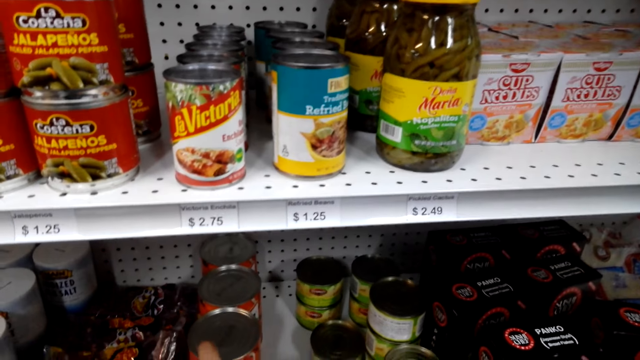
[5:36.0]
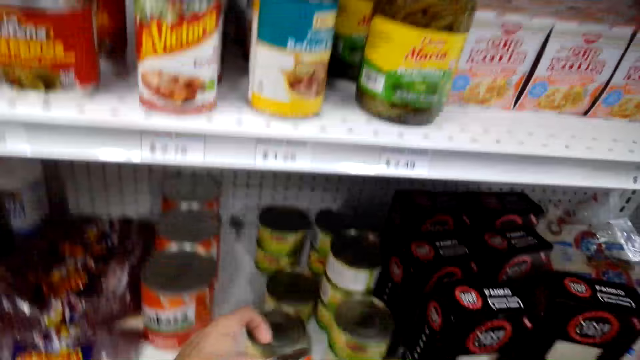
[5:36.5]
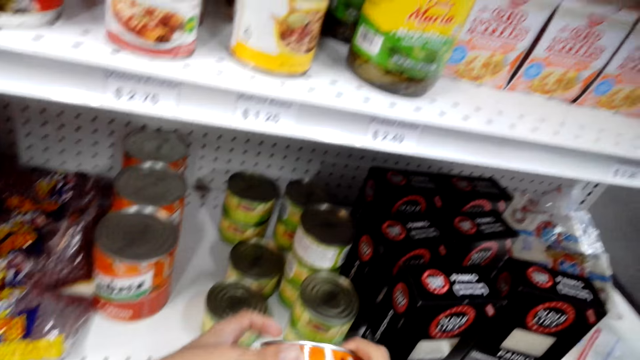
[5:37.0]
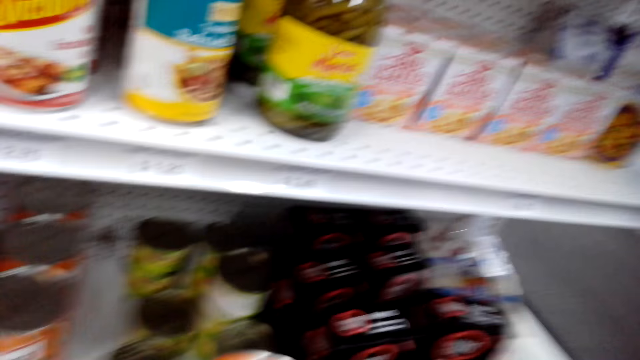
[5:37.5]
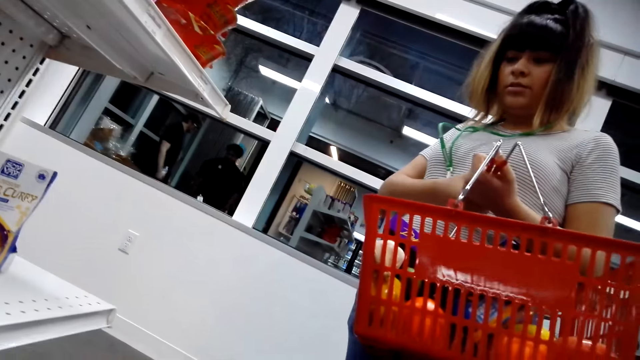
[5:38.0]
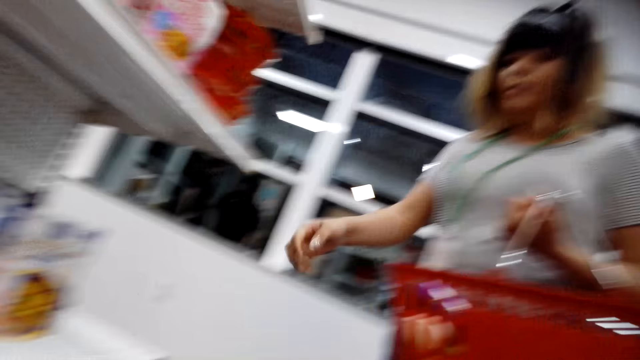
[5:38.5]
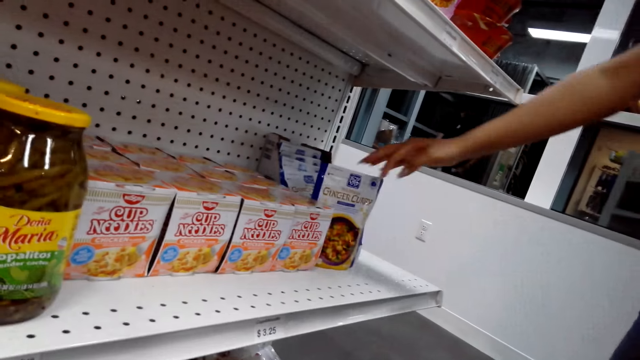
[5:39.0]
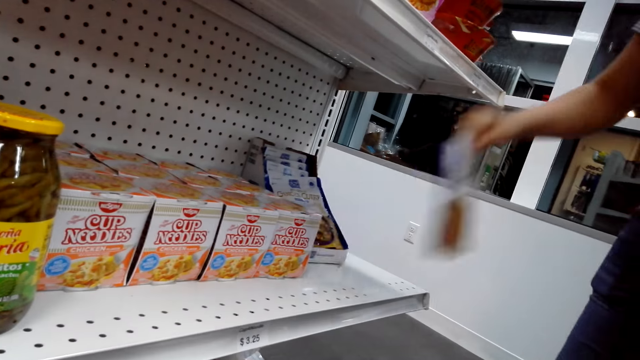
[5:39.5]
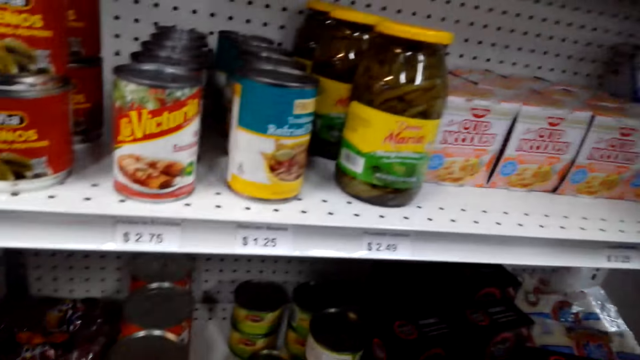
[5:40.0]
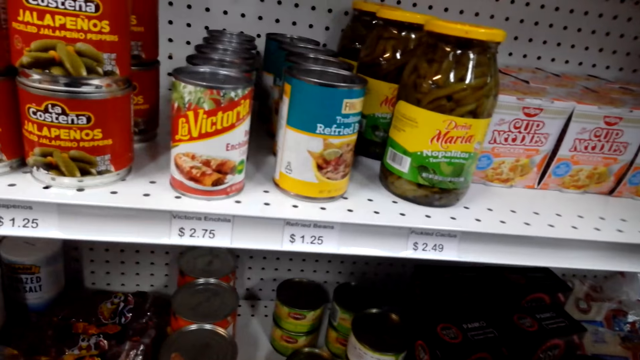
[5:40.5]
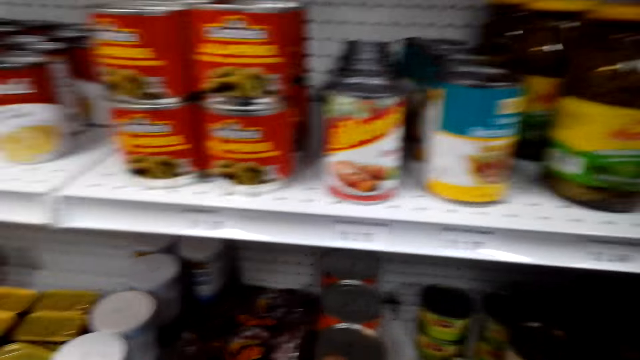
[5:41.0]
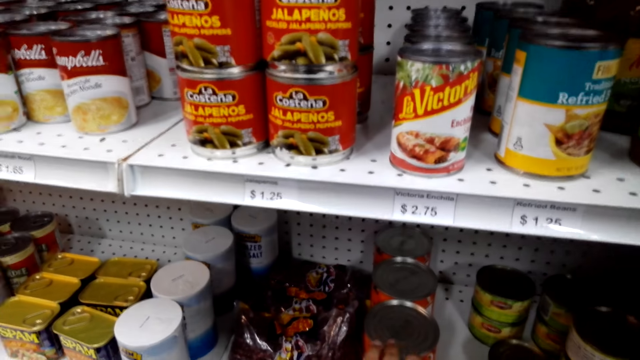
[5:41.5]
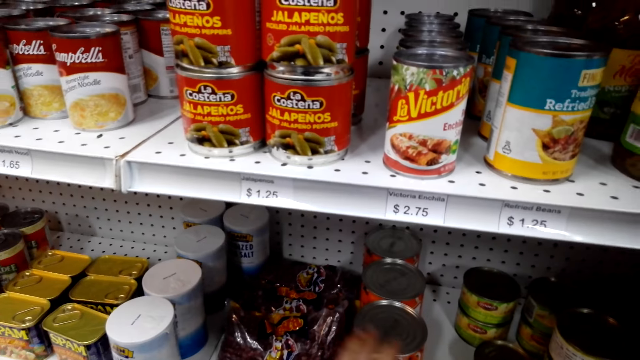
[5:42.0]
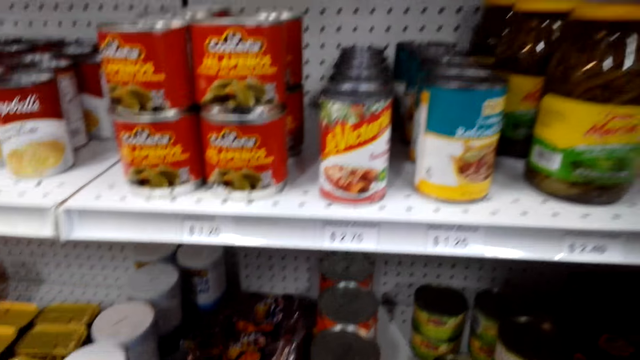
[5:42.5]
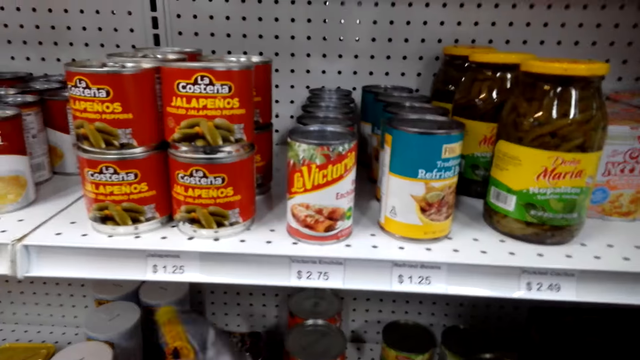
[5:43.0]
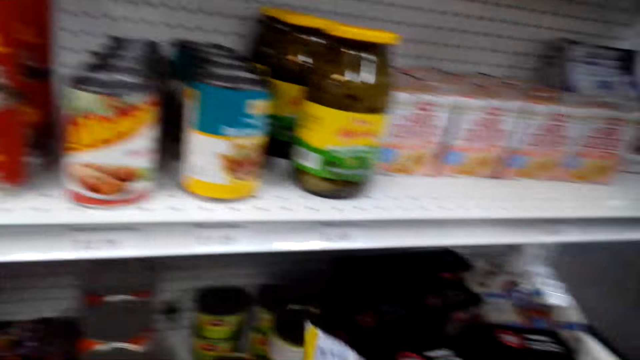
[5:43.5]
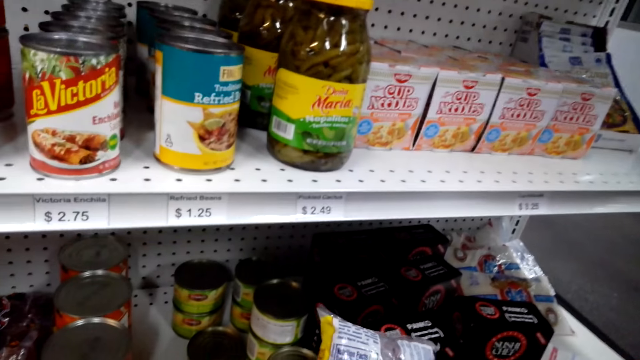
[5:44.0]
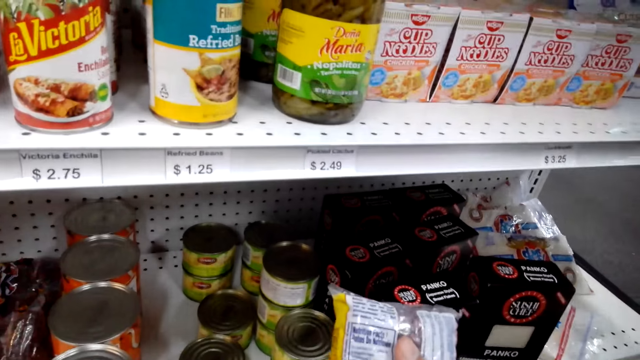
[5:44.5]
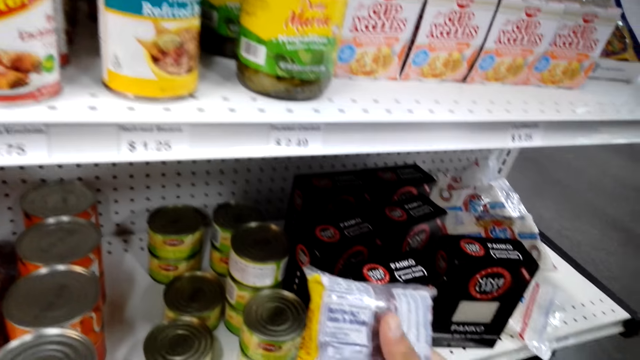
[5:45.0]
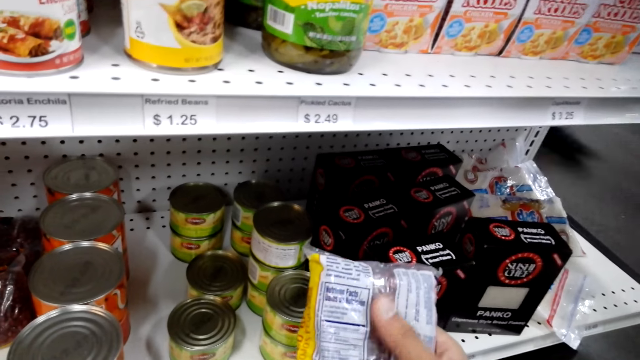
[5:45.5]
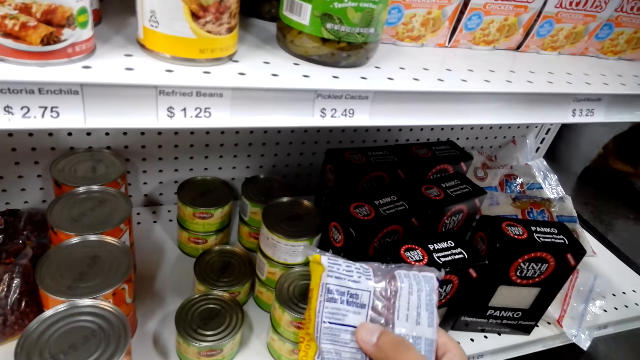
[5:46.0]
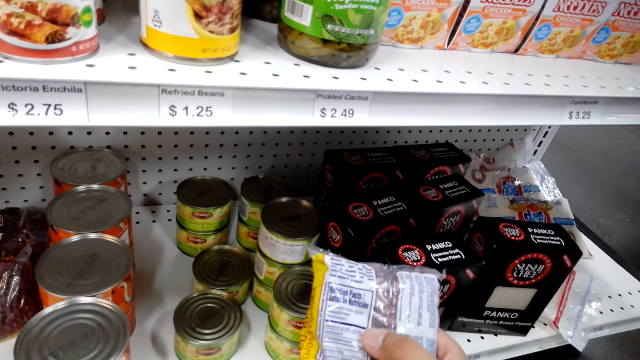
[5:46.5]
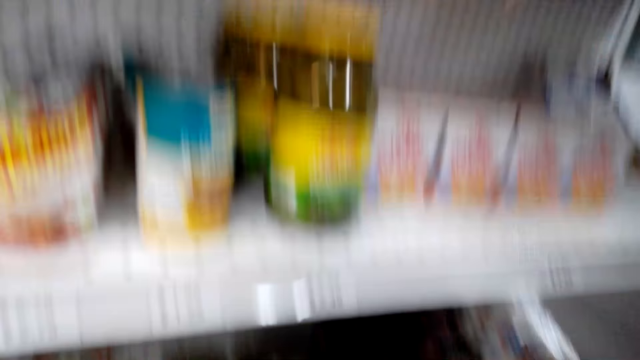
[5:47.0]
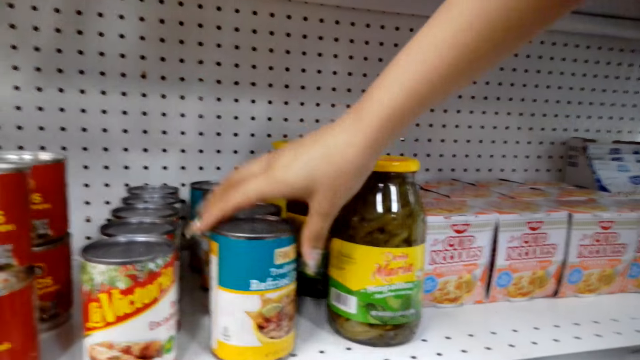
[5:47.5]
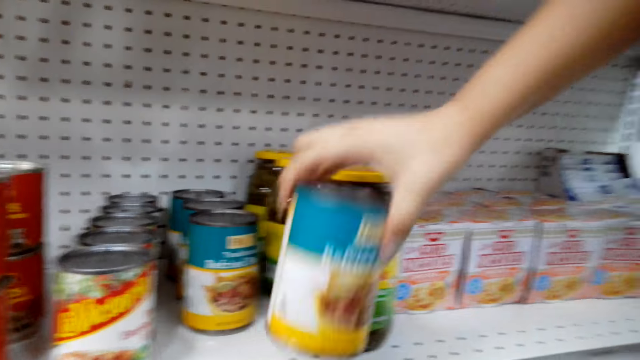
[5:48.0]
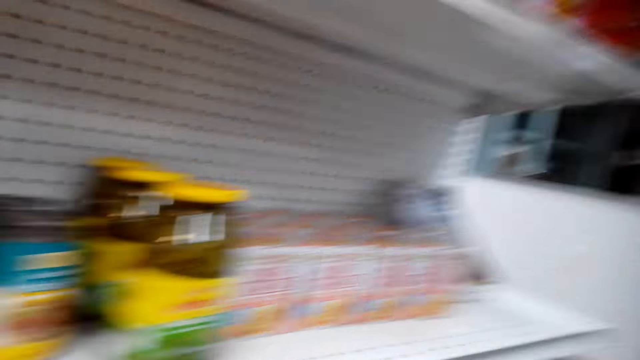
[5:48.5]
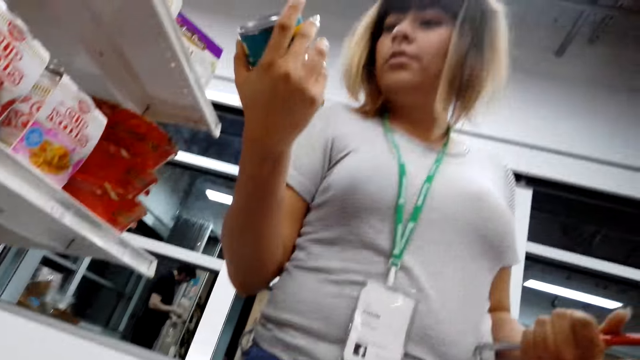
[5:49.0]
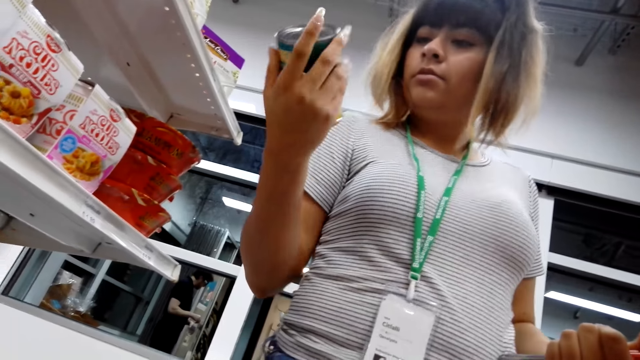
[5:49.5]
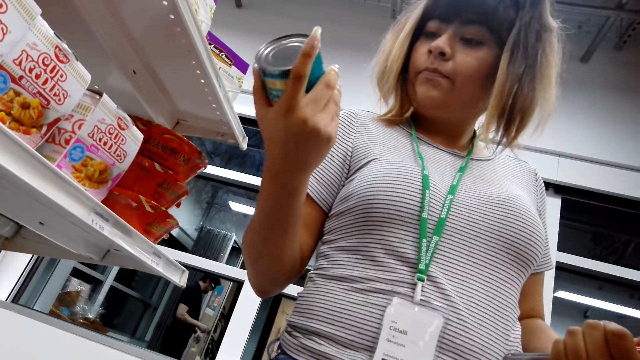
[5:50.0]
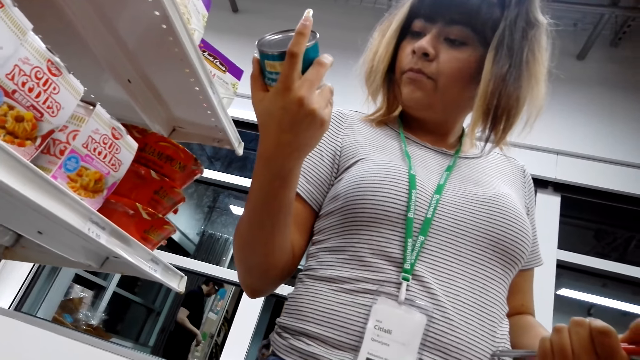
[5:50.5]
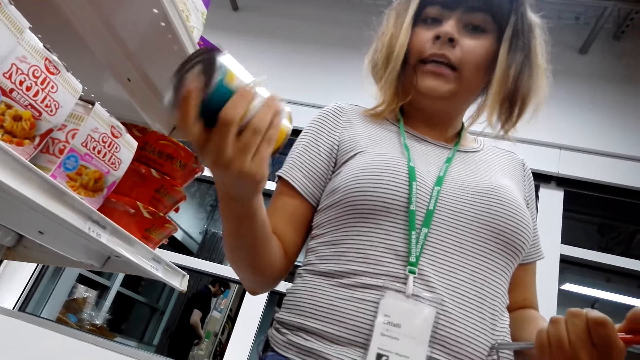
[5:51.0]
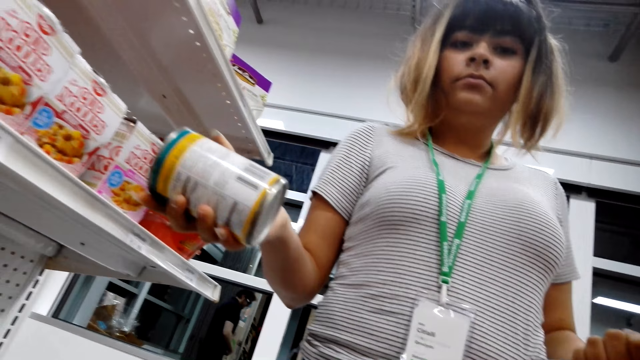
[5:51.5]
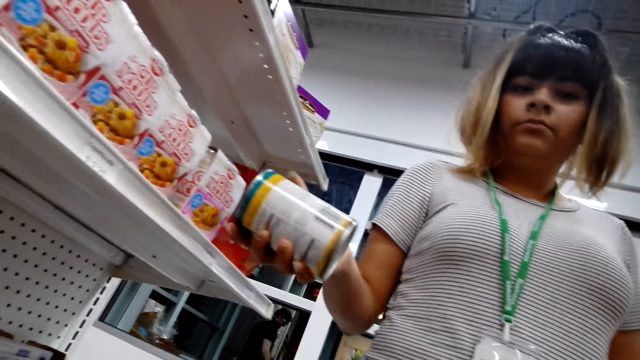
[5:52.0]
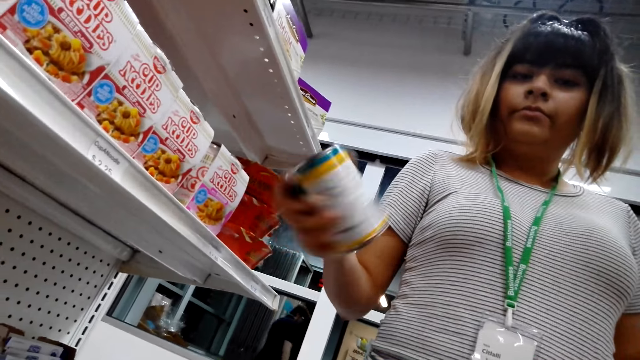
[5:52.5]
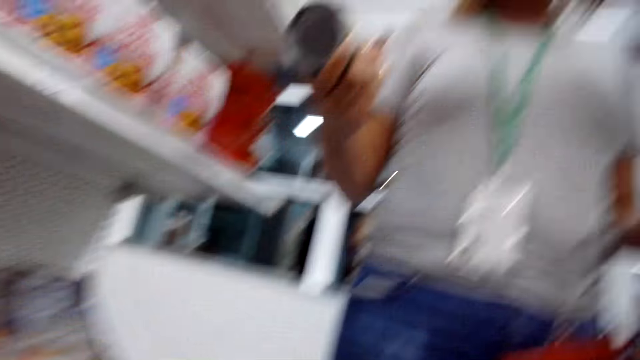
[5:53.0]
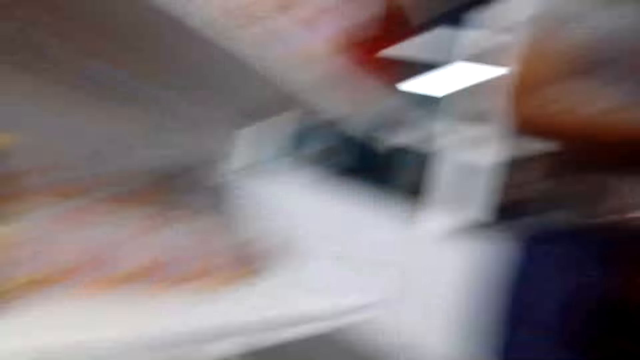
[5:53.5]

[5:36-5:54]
The camera wearer looks at the lady. They hold a can. The lady takes the ginger curry or a packet of cup noodles. The camera wearer looks around the bakery. They move the peas packet. They stare at the packet of beans. The lady takes the baked beans or a can of refried meat from the shelf and looks at the baked beans can.

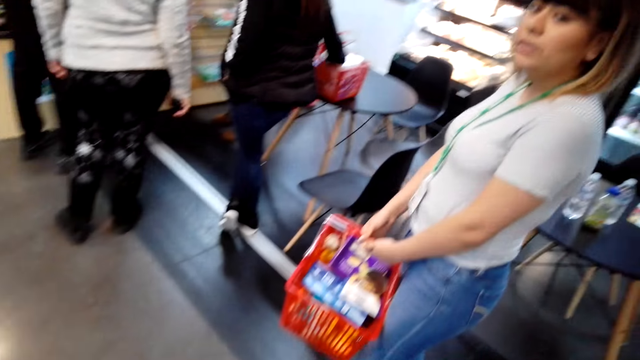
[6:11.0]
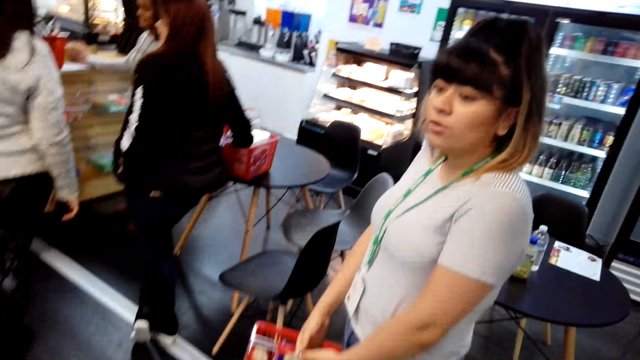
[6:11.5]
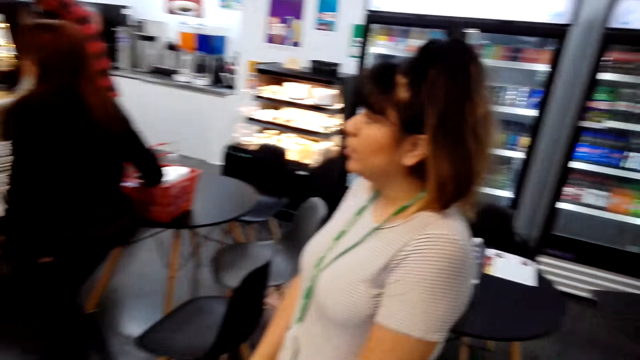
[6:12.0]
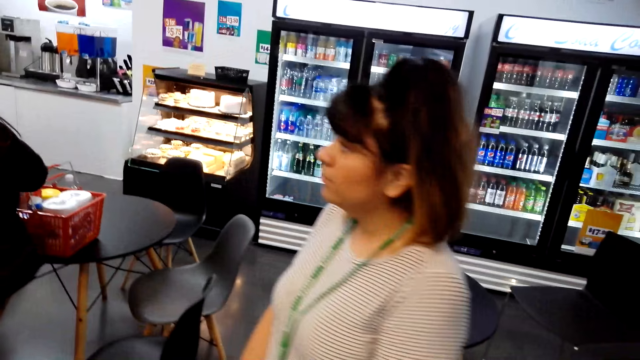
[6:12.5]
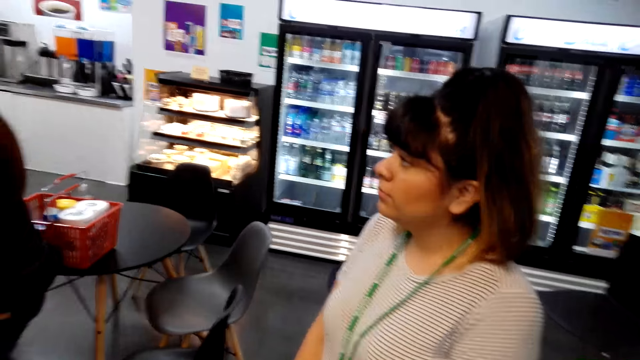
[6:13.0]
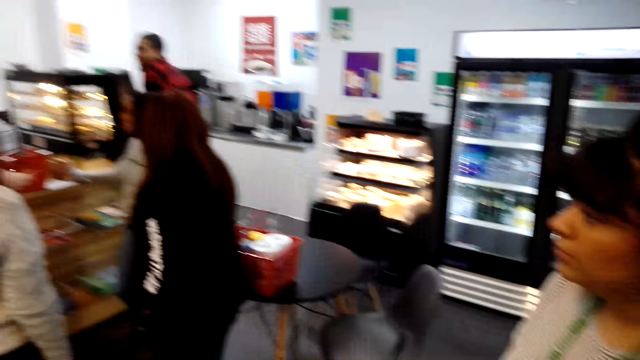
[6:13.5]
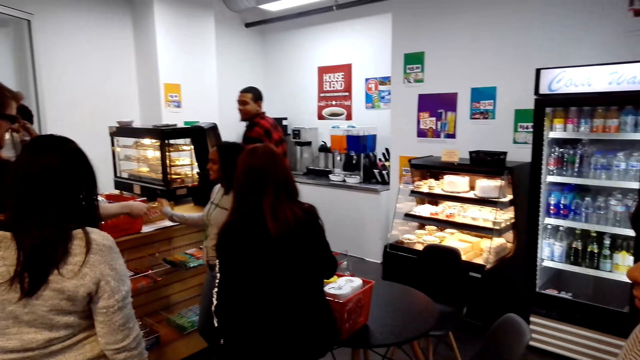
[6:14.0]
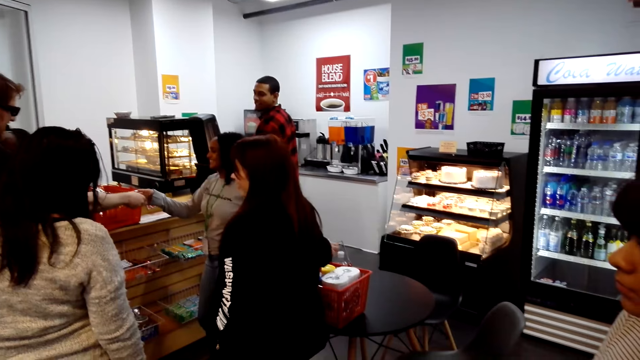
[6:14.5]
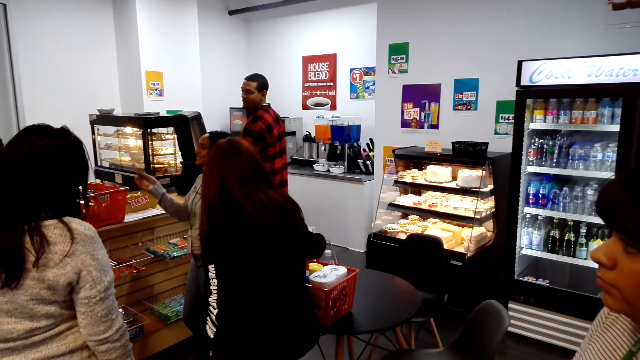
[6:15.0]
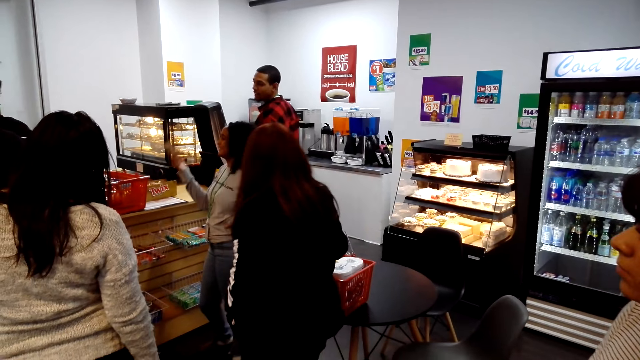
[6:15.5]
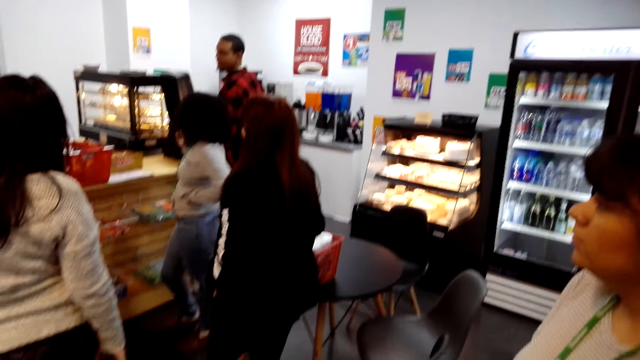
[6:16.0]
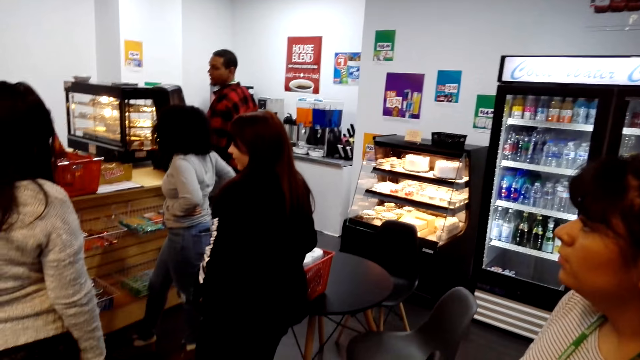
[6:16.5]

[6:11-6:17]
The camera wearer stands in line beside a lady. They look around the checkout area.
